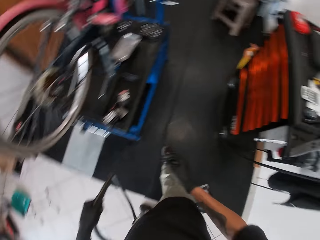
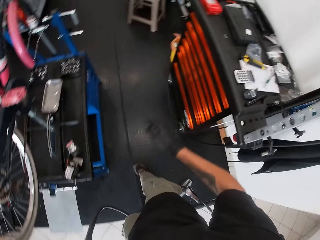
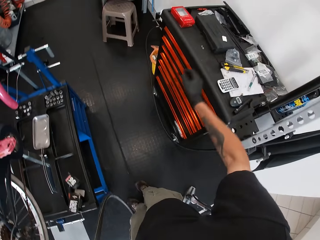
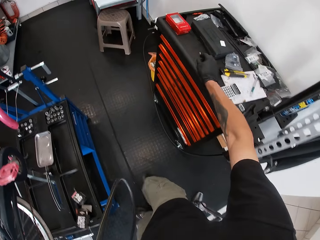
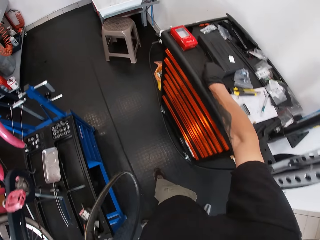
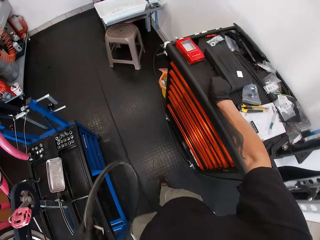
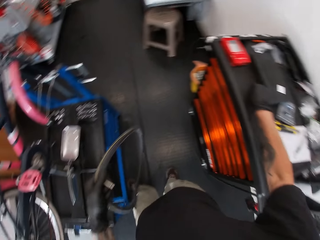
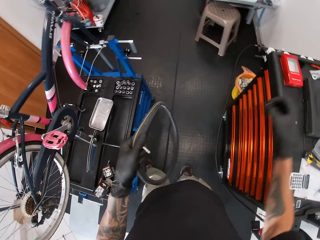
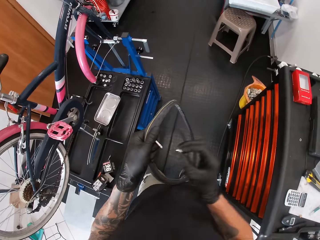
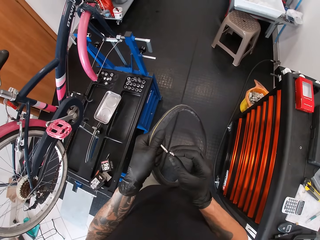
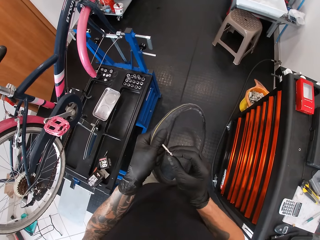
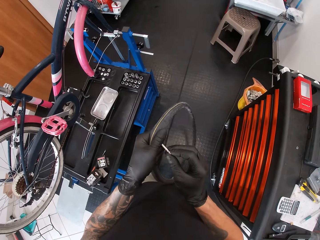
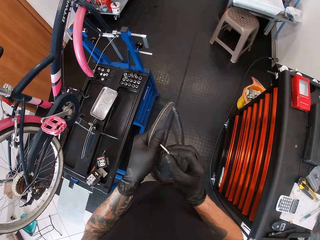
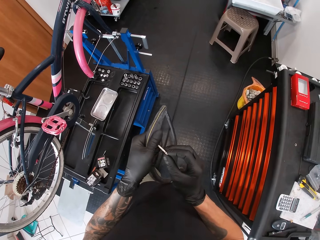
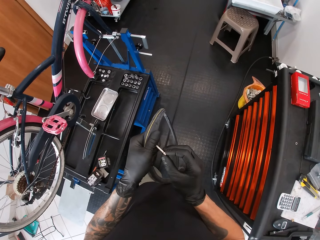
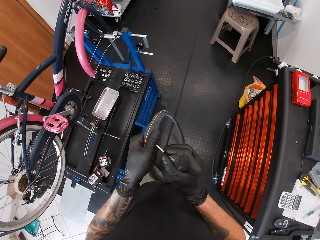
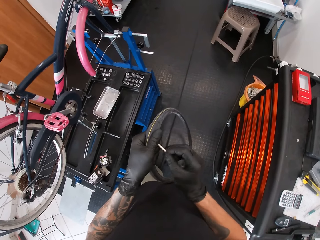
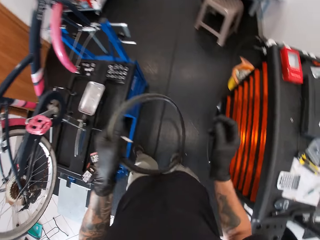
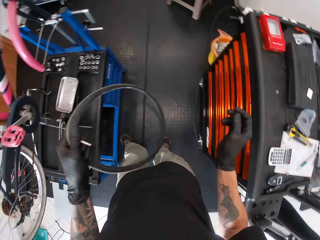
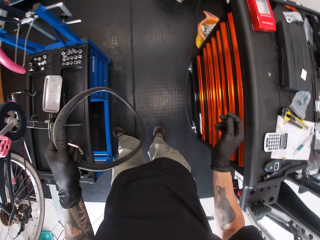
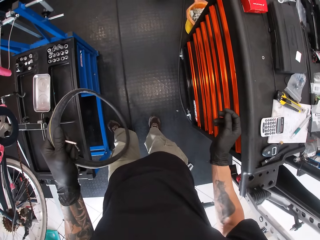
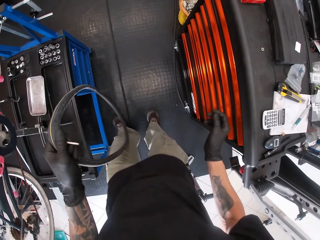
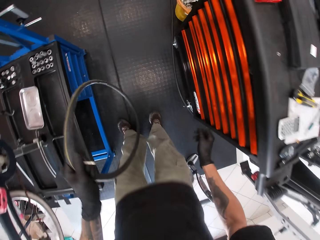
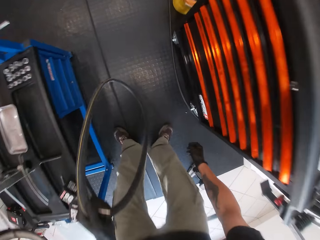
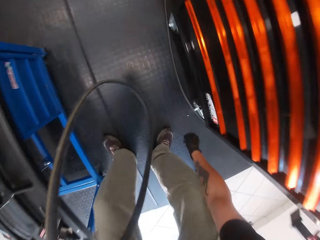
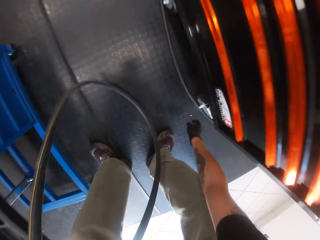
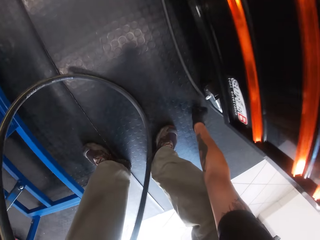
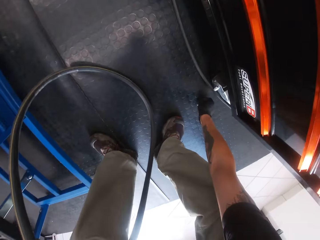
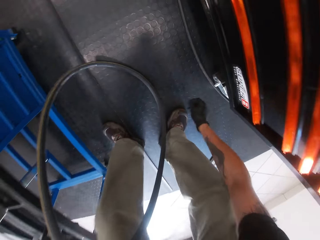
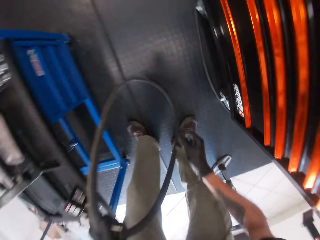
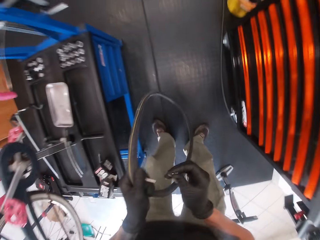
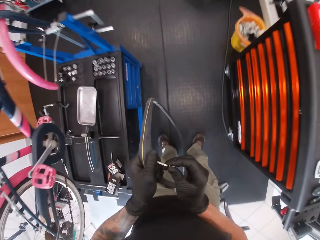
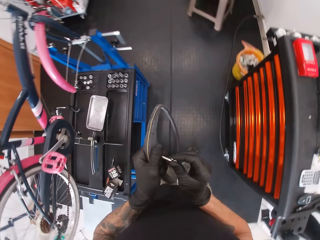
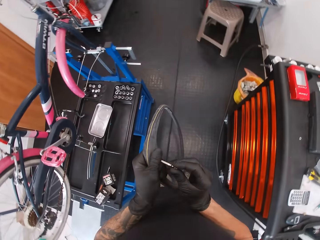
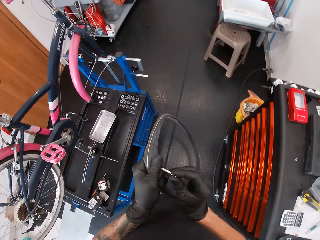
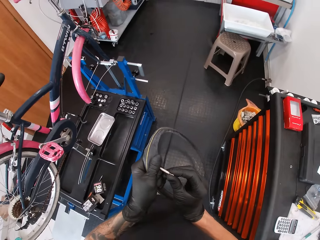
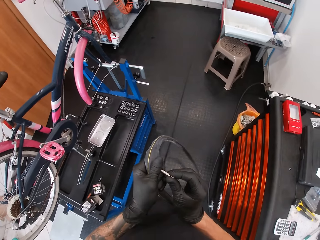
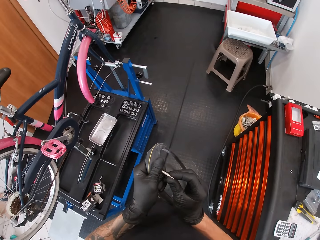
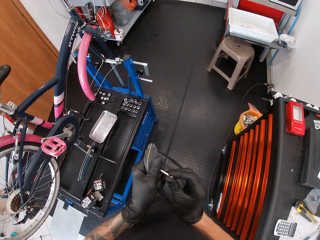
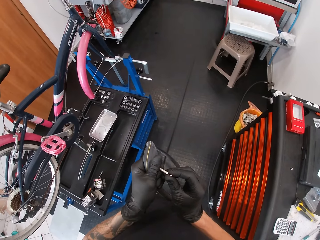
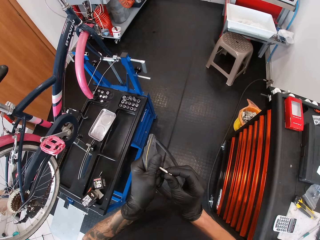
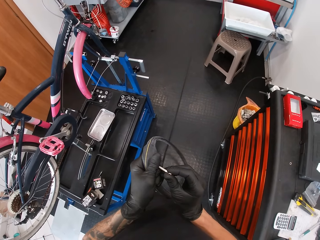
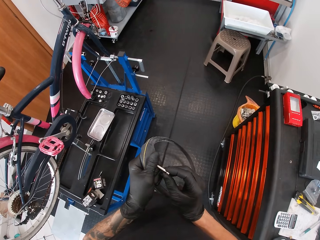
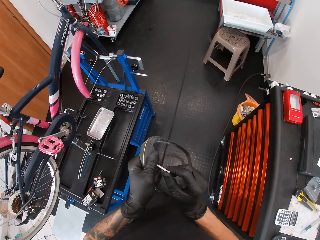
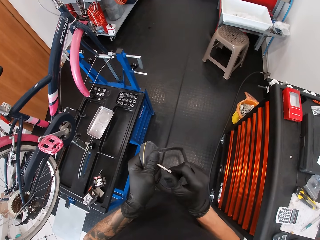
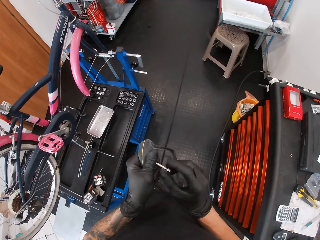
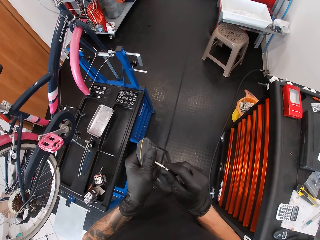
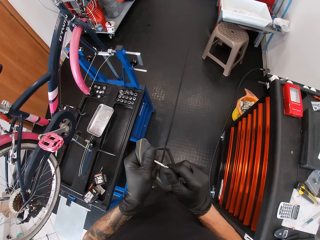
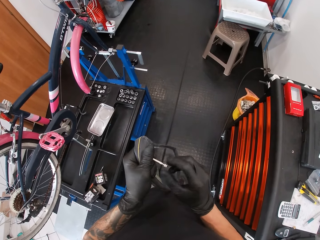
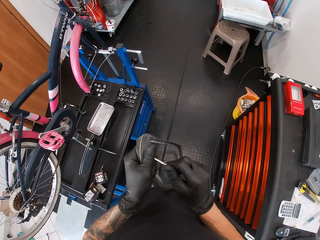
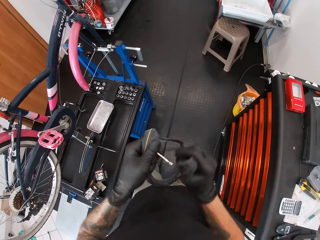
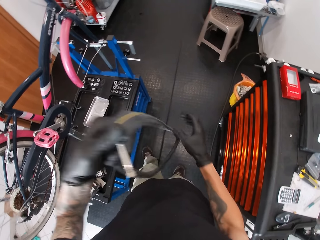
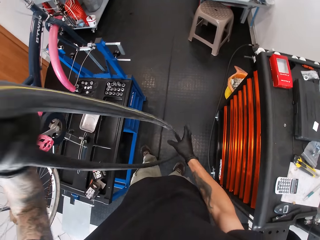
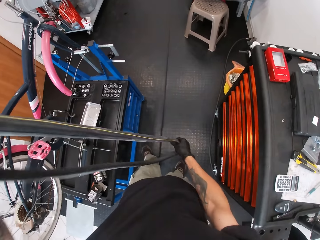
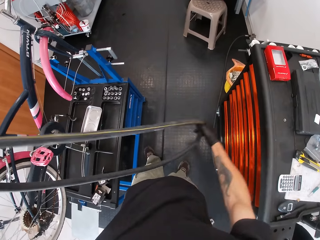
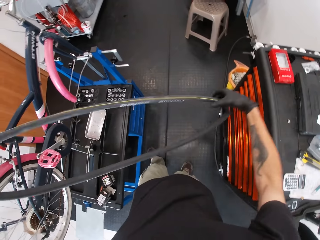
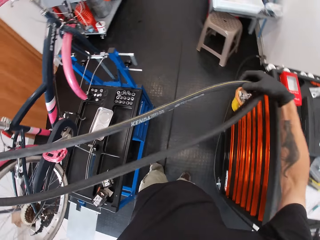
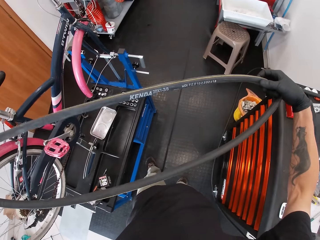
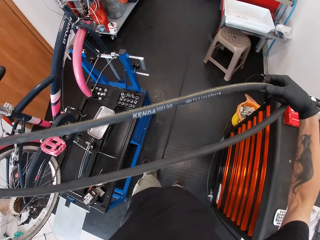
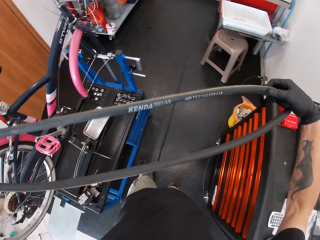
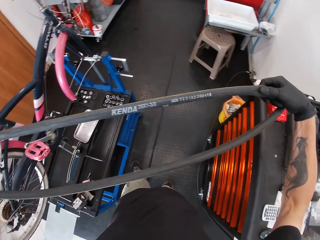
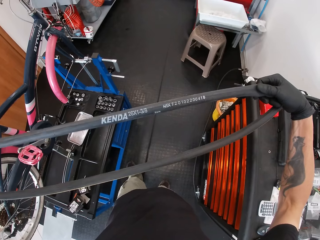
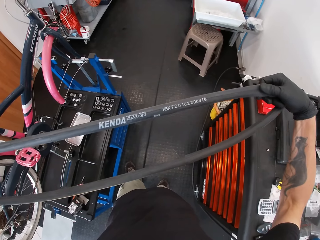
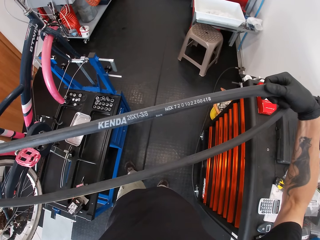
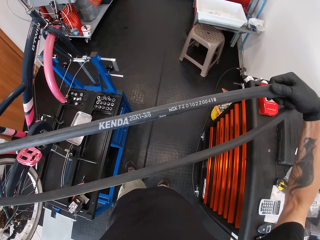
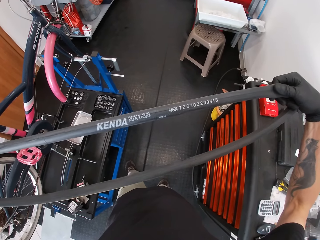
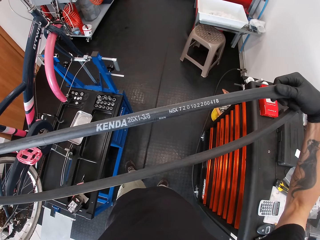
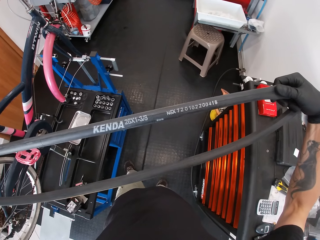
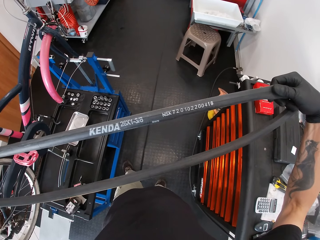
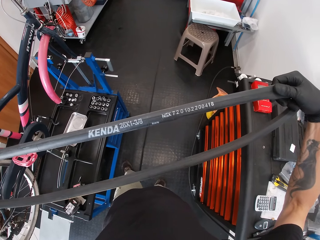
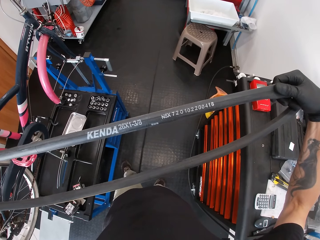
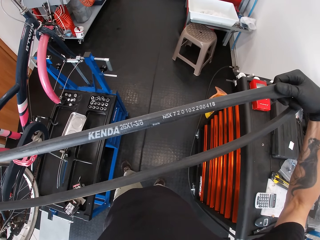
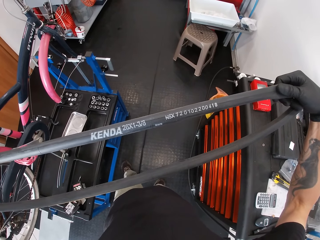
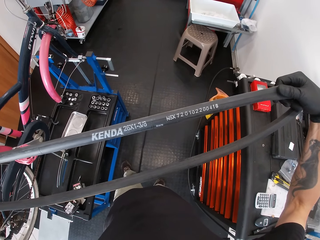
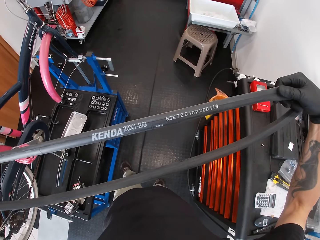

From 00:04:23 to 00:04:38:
The camera wearer walks around. He picks up the tube valve cover or fuse lid on the tool cabinet with his right hand. He closes the tube valve with its cover in his right hand. He drops the fuse lid. He picks up the tube valve cover on the ground with his right hand. He closes the tube valve with its cover in his right hand. He adjusts the tube in his hands. He holds up the tube.

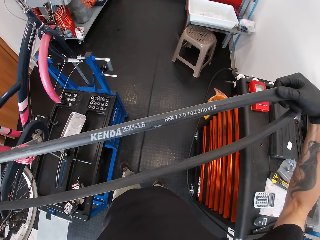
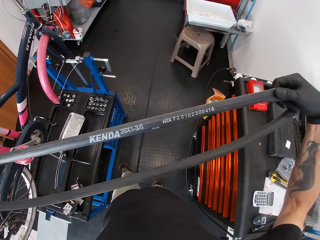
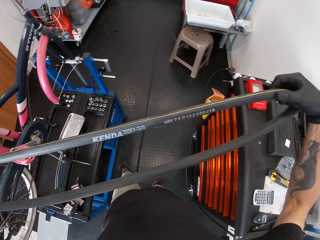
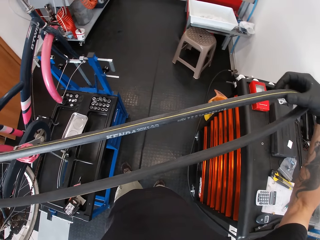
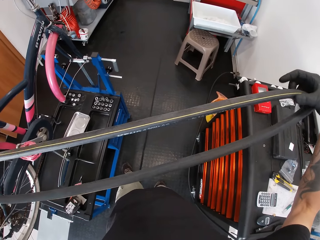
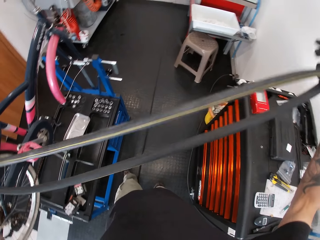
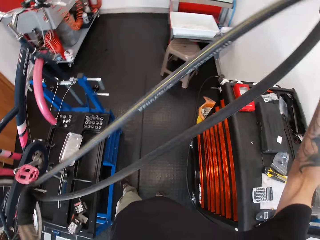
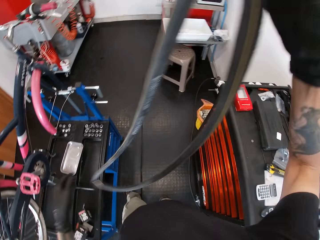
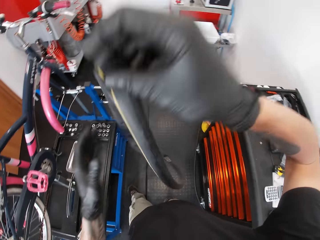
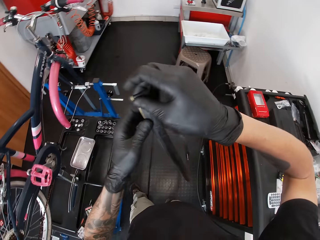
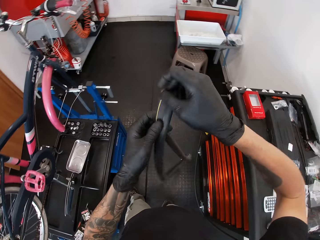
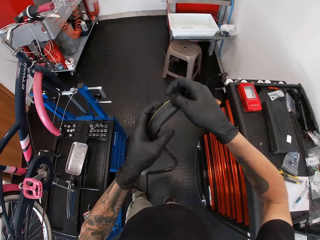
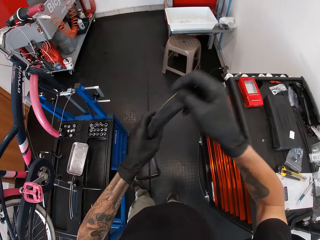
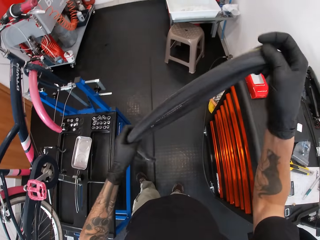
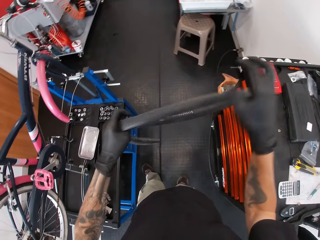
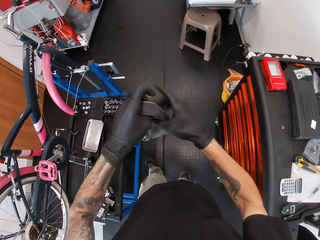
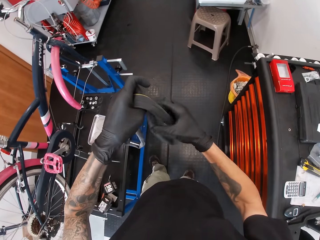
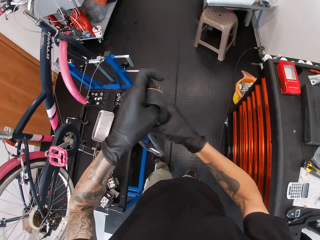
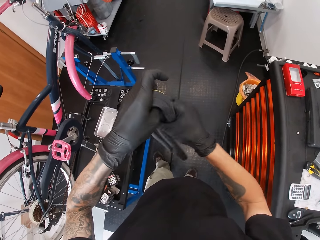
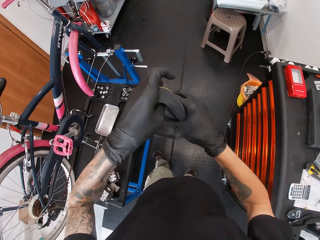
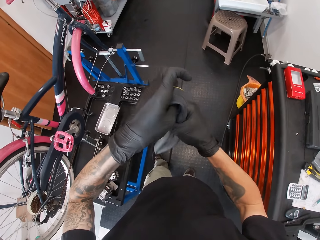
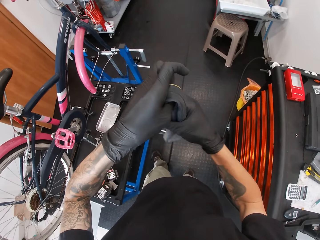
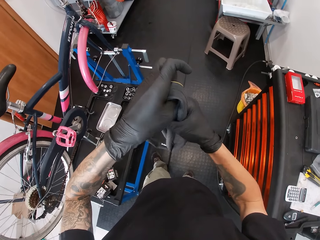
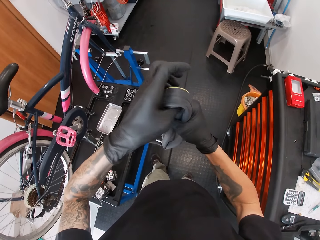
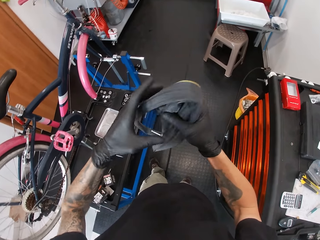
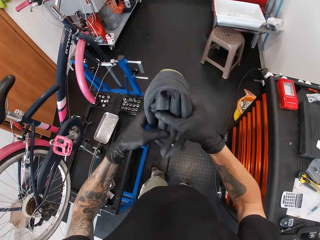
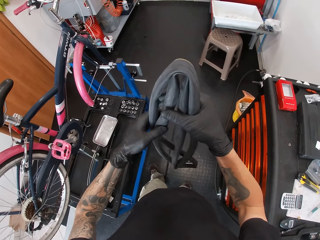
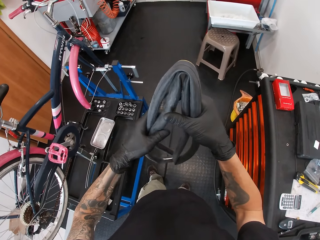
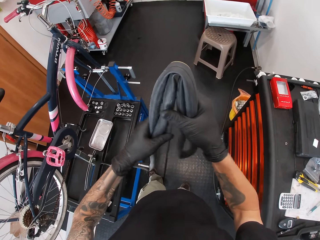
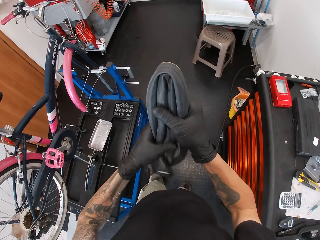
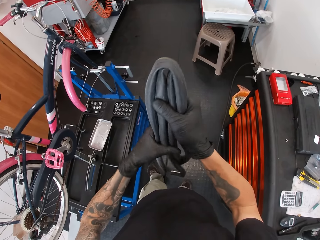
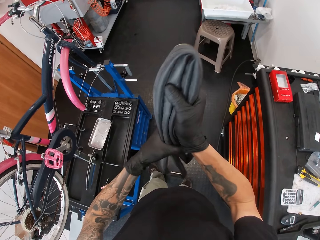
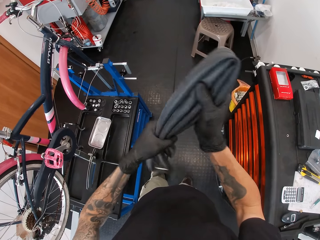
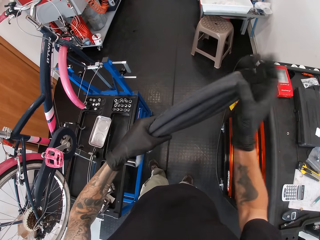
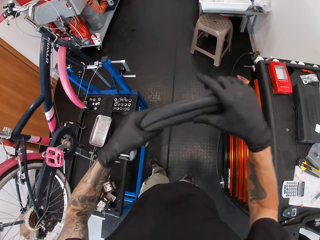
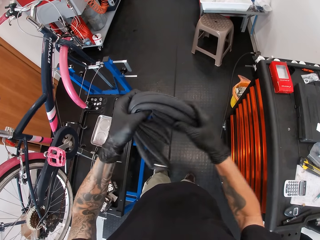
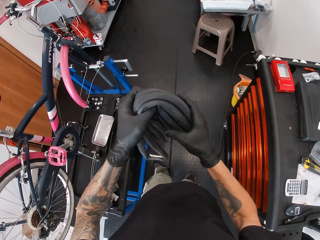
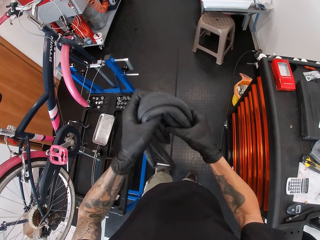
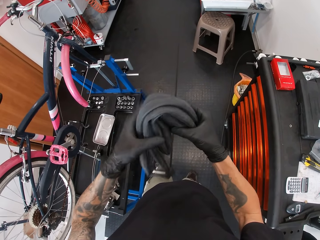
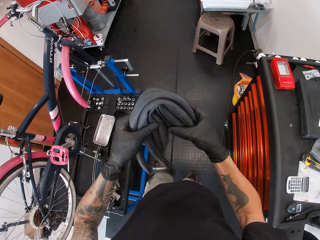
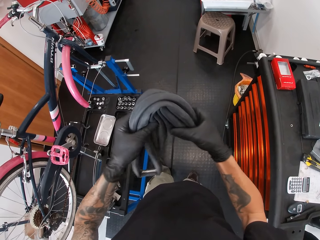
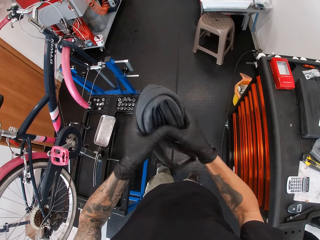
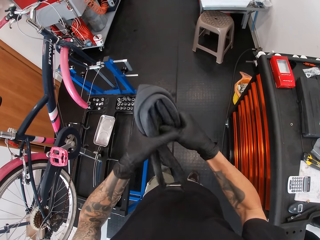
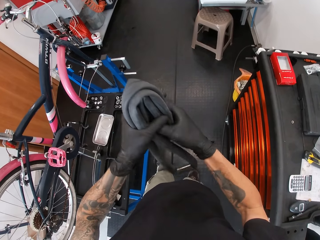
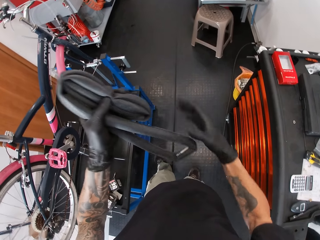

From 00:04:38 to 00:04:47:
The camera wearer folds the tube.
